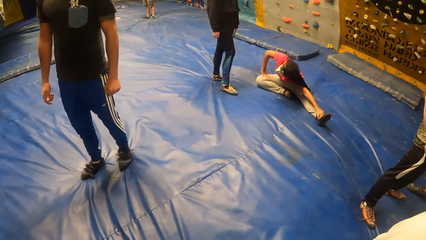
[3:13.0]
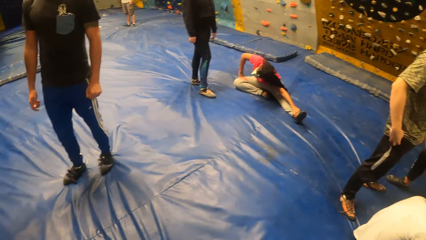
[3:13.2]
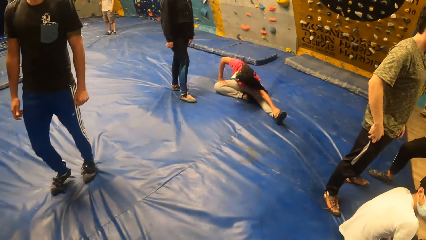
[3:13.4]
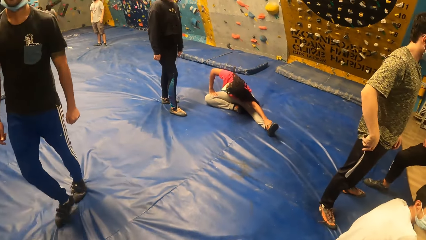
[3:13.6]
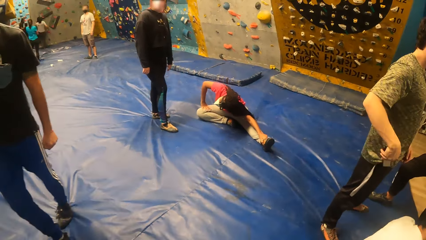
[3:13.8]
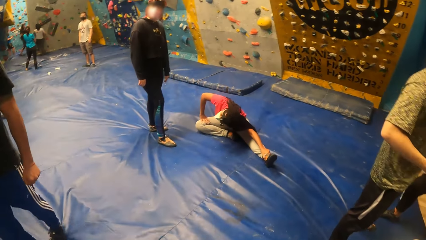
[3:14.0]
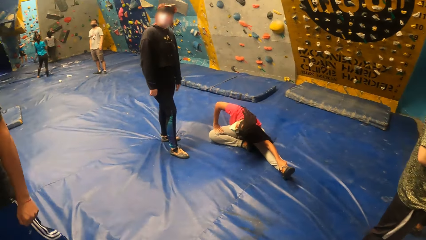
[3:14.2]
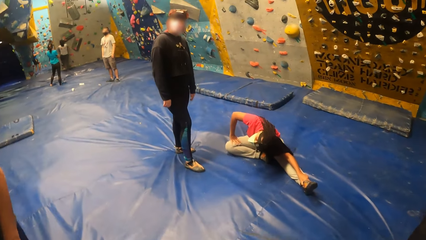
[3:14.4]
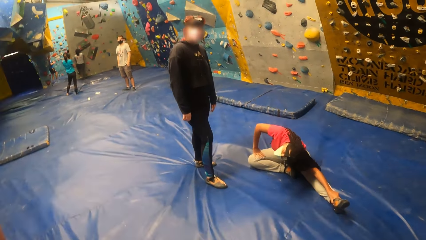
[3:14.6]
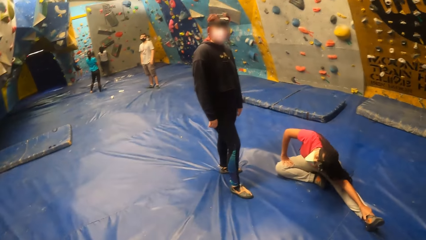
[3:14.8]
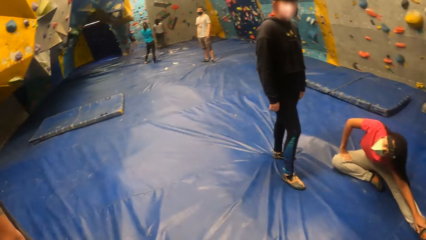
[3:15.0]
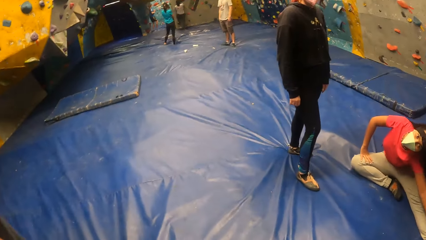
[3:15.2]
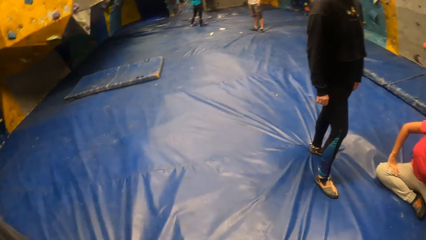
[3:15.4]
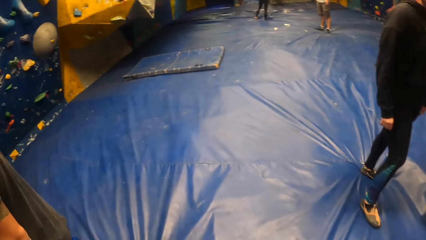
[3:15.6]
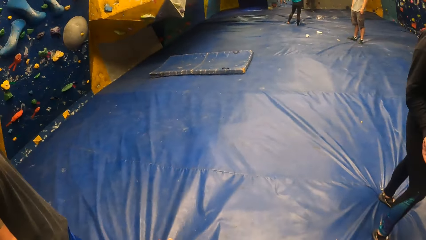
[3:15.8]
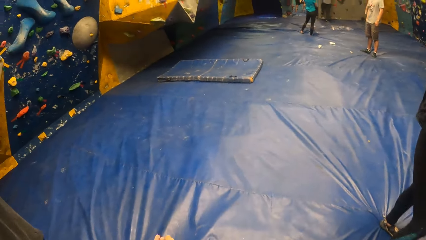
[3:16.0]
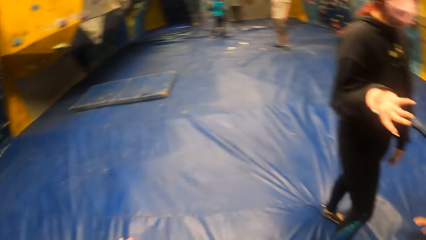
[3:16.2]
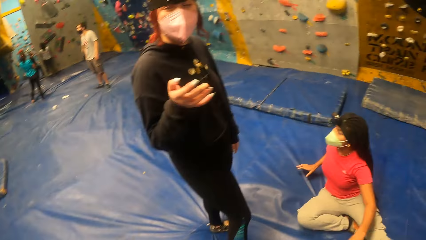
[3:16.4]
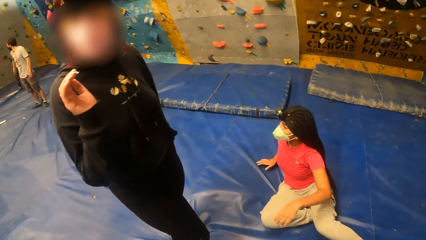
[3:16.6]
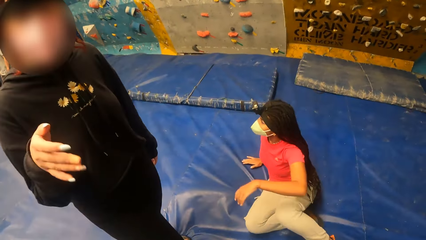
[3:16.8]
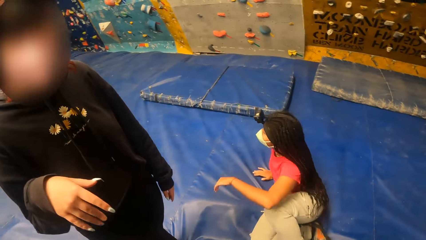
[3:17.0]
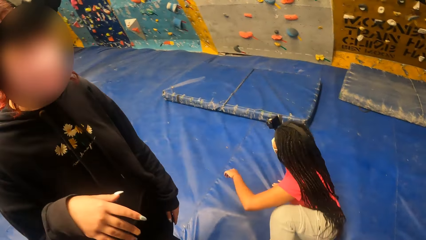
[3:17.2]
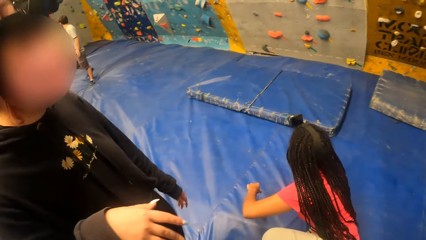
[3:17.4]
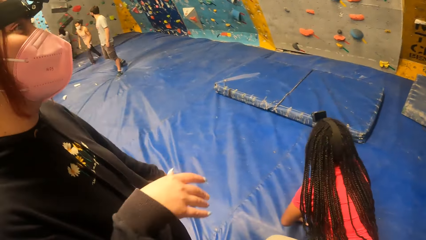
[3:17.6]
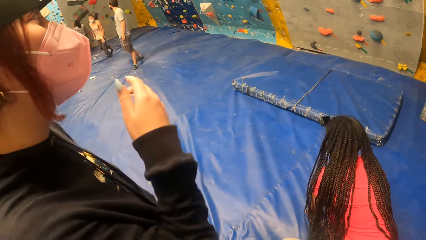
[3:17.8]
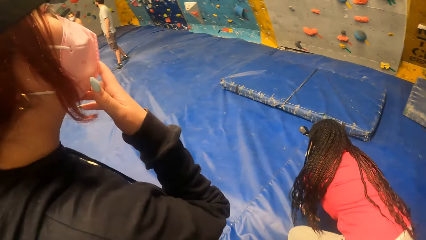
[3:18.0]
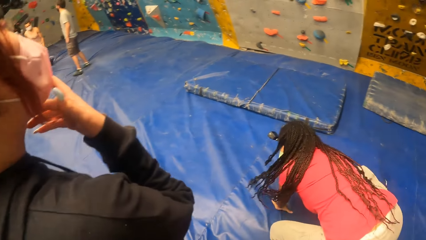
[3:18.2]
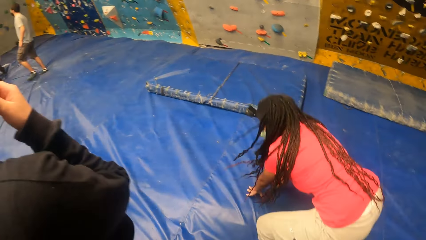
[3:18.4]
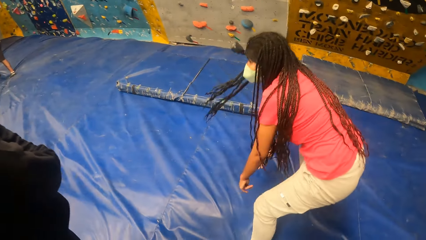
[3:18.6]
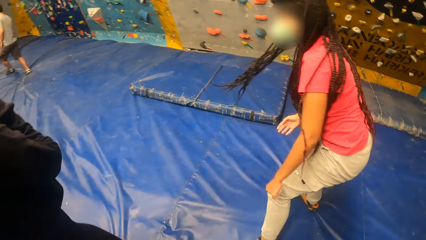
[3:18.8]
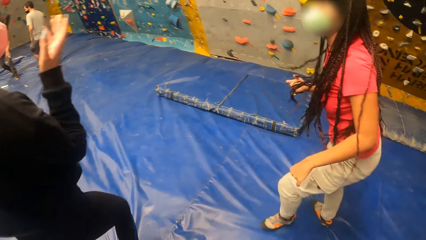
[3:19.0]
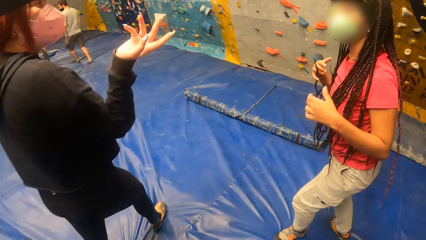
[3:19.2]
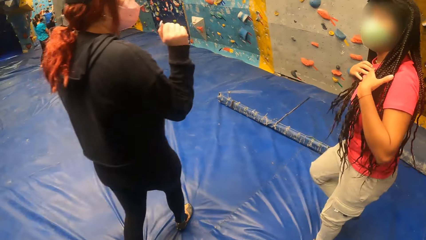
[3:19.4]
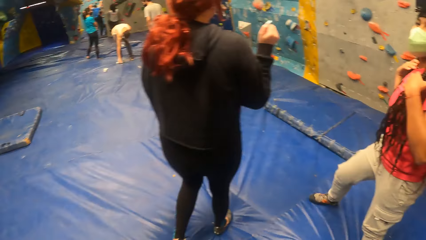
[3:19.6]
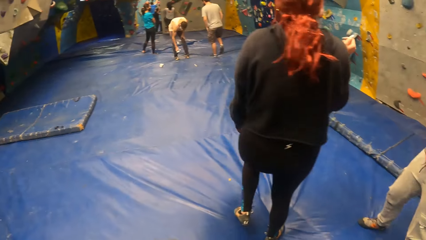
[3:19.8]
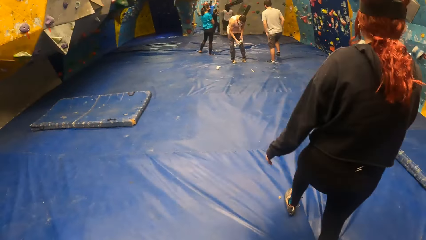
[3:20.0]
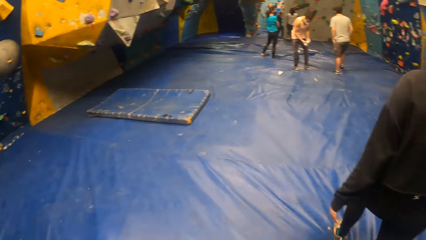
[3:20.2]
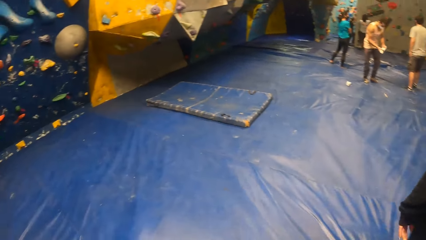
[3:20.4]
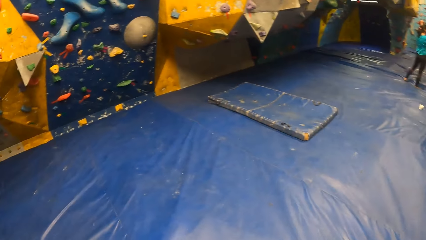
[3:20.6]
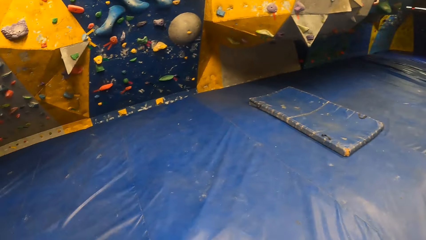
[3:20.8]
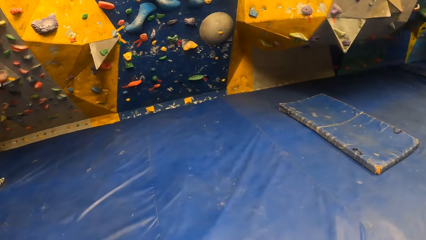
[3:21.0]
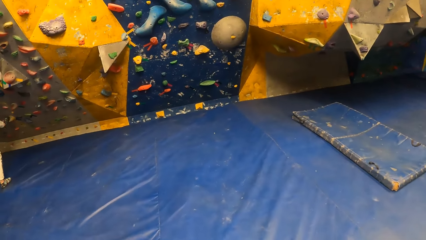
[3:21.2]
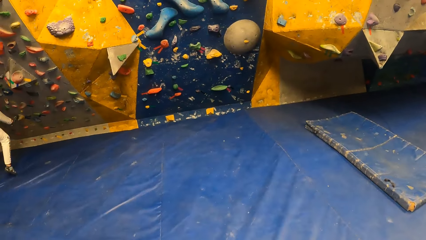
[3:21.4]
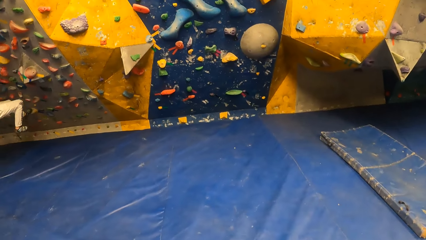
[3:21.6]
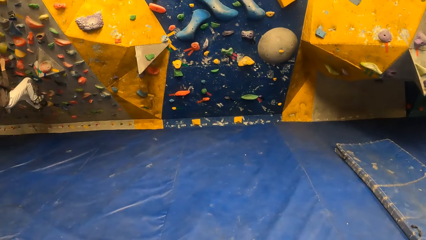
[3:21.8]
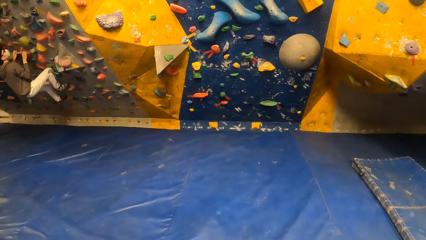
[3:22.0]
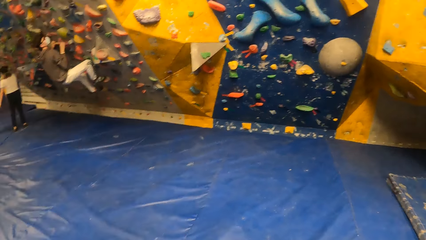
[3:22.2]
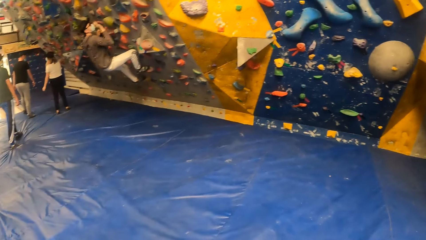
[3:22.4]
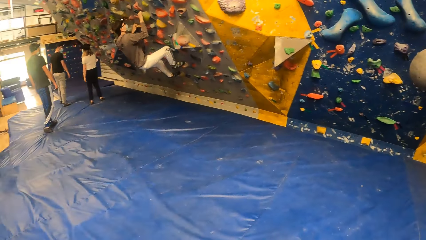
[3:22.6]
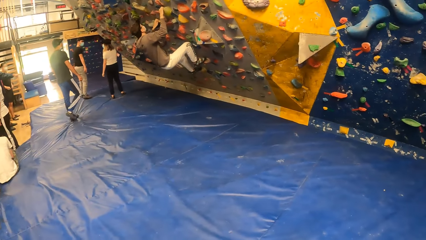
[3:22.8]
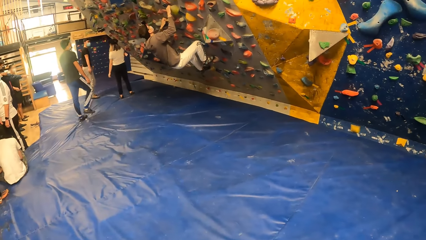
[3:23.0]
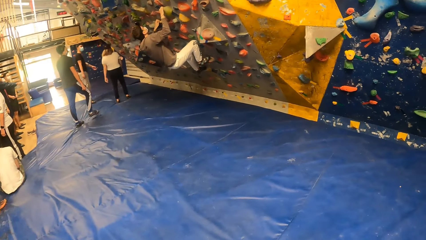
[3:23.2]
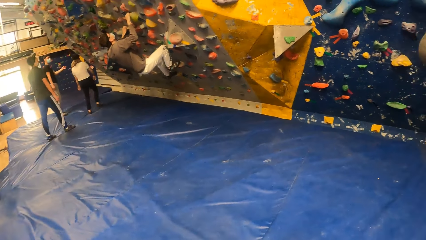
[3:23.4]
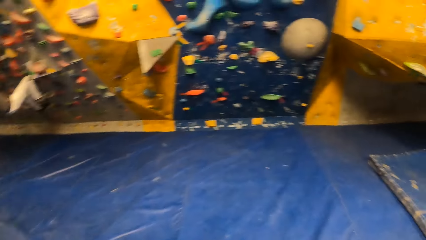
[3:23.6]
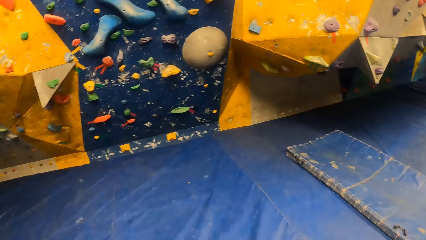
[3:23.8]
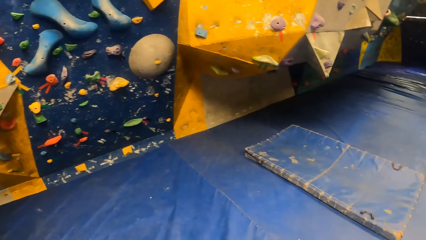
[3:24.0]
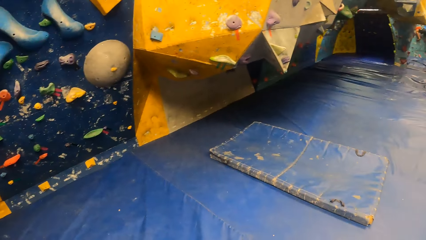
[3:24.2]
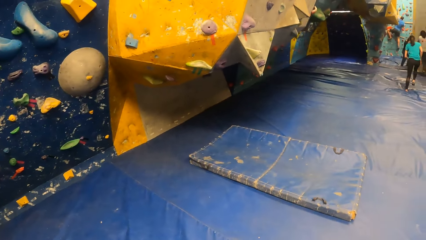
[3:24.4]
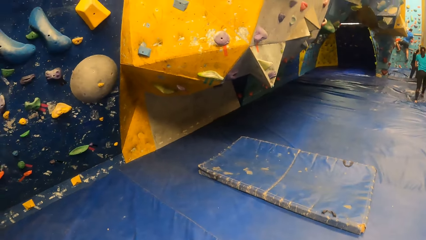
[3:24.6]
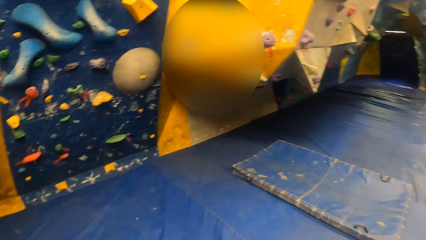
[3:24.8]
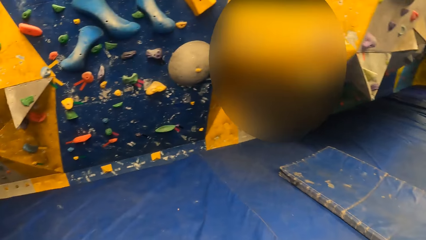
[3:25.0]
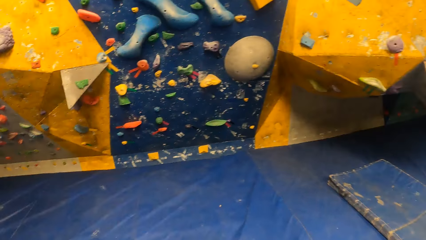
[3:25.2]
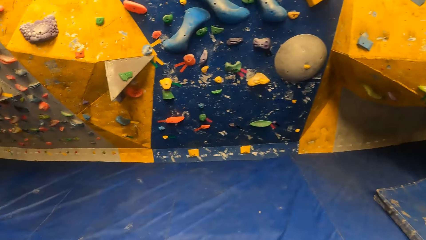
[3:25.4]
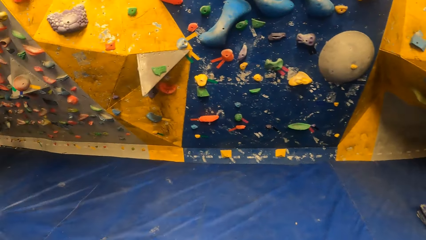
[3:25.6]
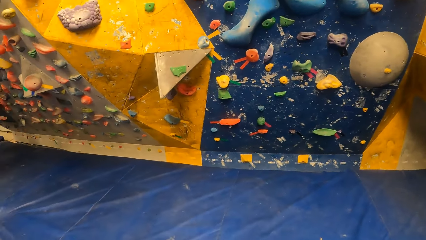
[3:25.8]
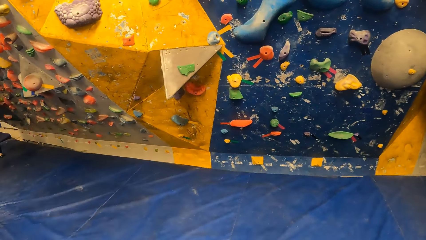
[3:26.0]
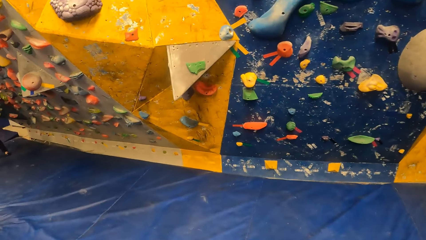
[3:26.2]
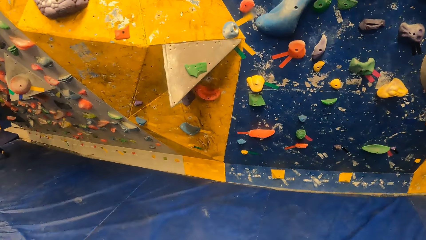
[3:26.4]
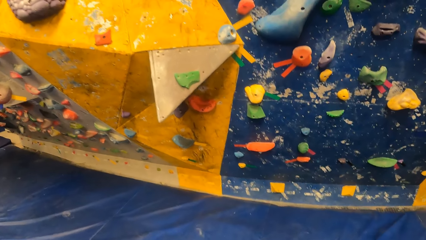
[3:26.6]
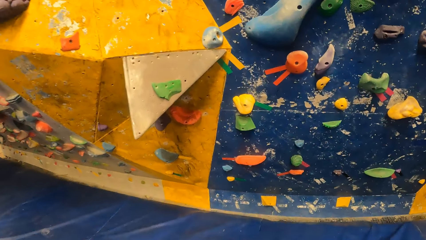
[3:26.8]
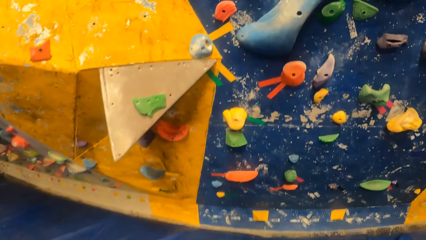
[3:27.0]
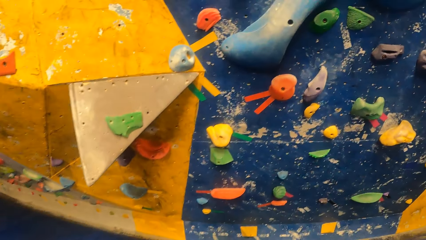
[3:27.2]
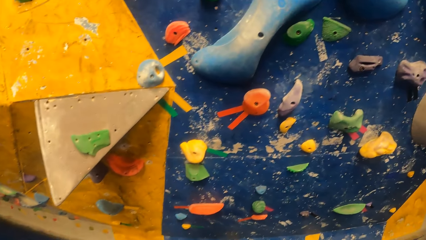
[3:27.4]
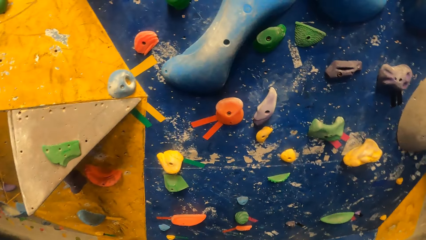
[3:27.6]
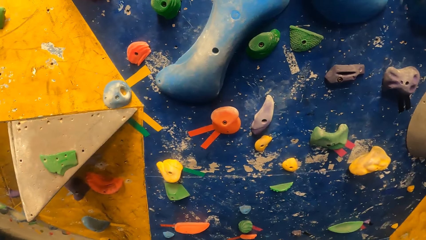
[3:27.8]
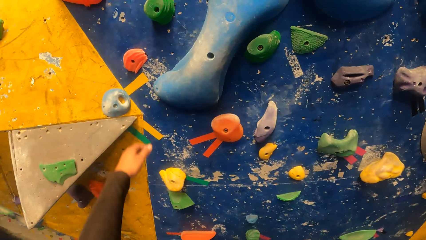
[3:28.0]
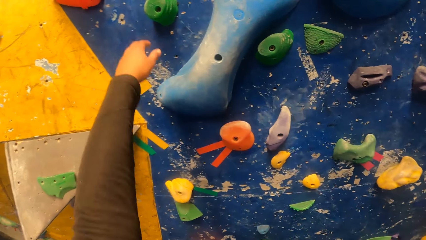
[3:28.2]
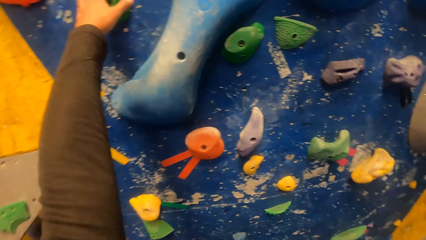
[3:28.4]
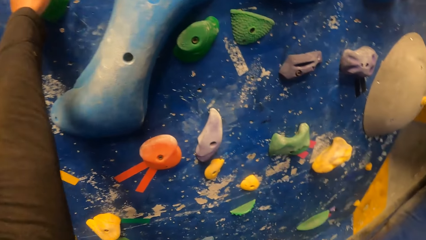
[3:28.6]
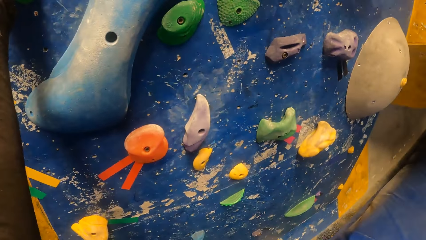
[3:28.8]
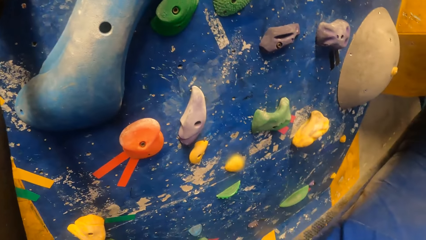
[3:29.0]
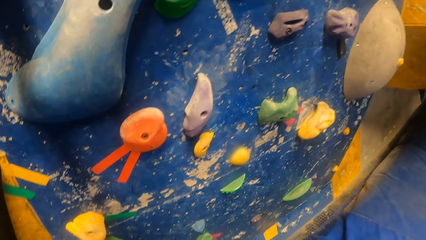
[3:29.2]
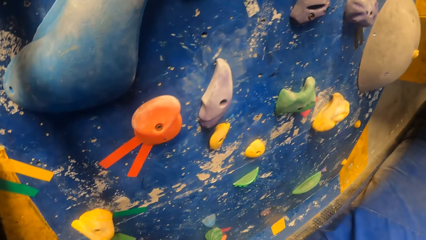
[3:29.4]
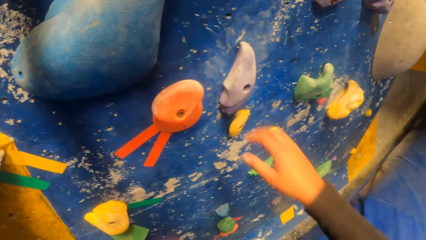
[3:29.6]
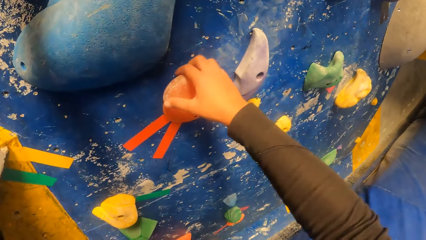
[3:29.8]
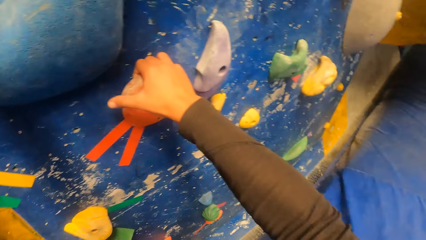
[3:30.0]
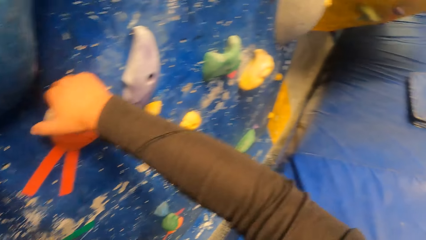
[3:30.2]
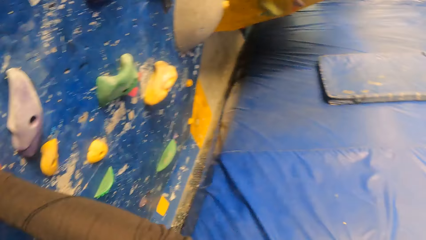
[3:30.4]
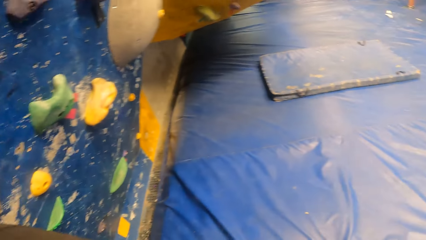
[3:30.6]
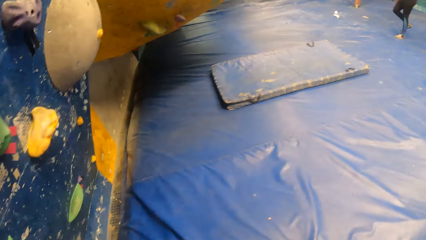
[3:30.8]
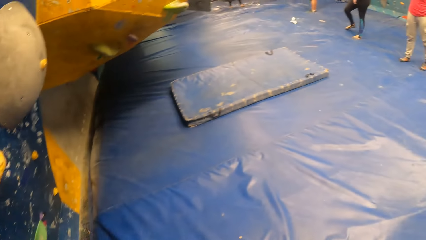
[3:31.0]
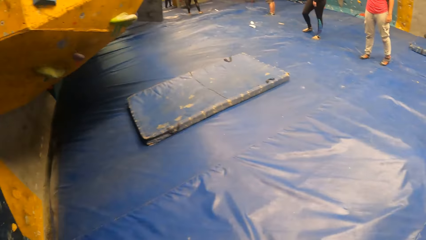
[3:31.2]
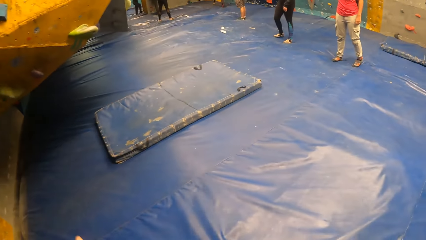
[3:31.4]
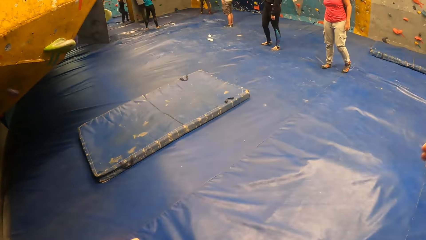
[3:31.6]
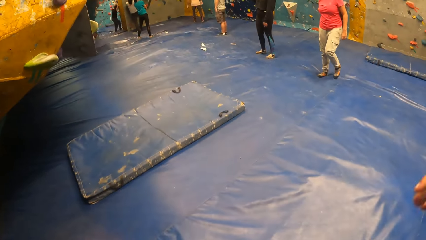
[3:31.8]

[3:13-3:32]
The camera wearer walks towards a woman. She interacts with the woman and another woman. The other woman stands up. The other woman and the first woman walk away from the camera wearer. The camera wearer stares at the rock climbing wall. She walks towards the rock climbing wall. She climbs the bouldering wall with both hands and legs, and holds the rock climbing wall with both her hands. She stares at the foam mattress.
